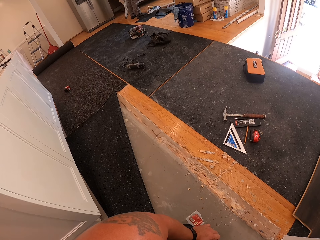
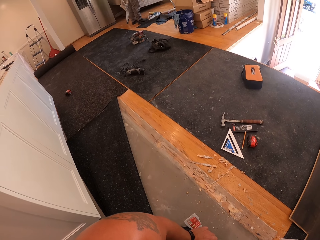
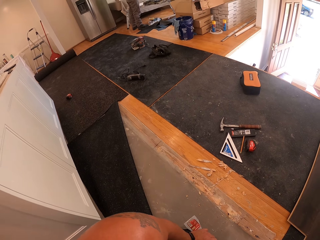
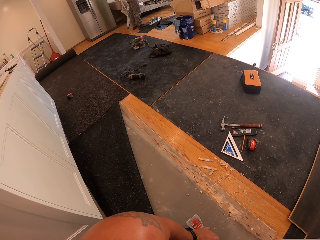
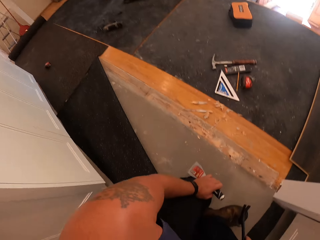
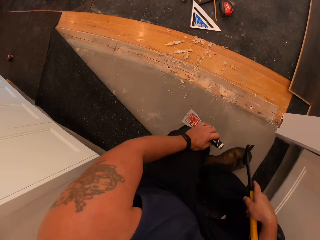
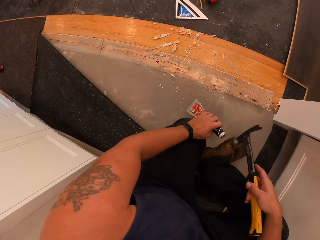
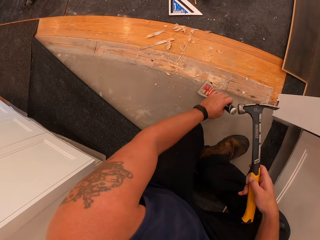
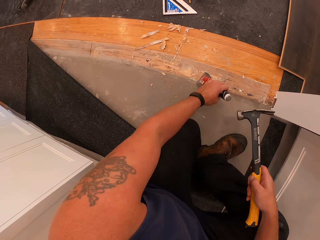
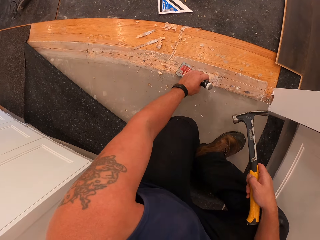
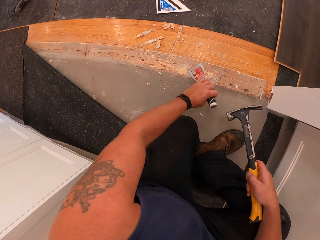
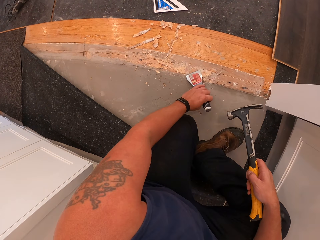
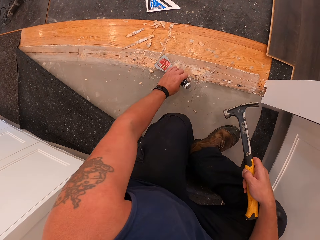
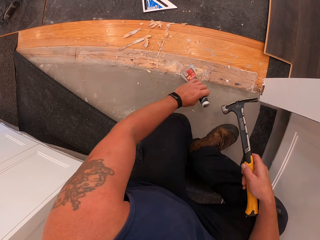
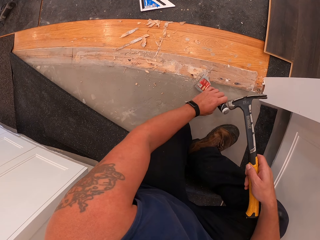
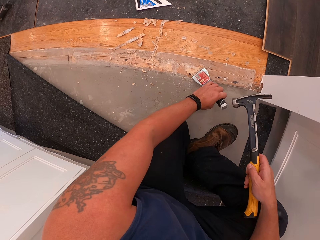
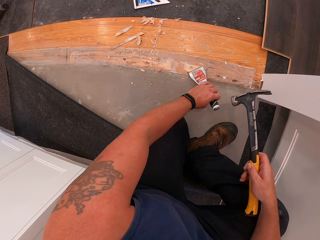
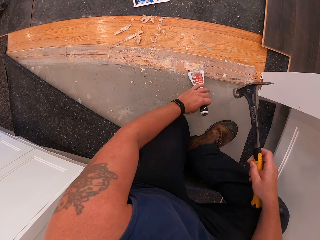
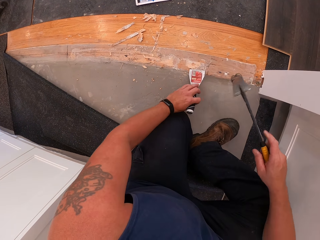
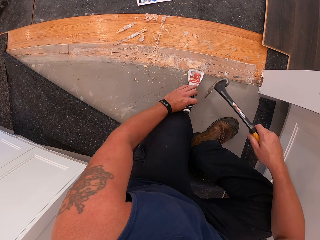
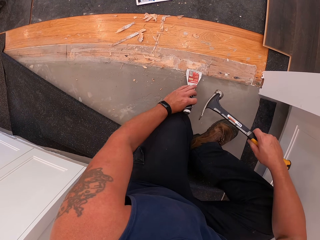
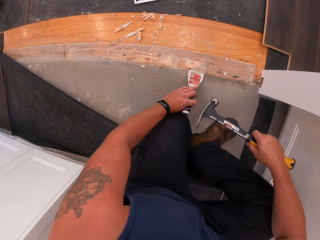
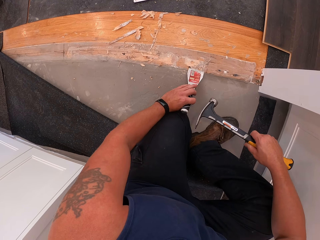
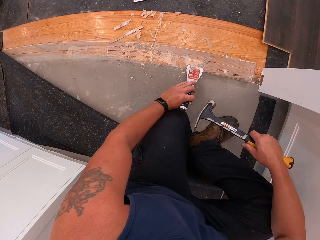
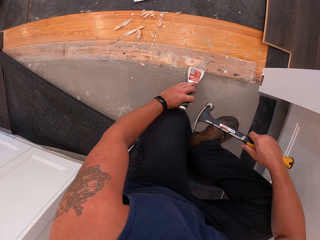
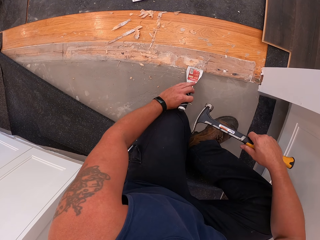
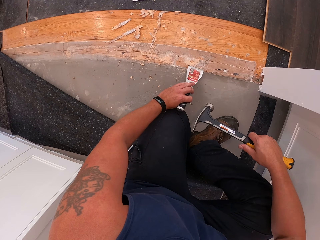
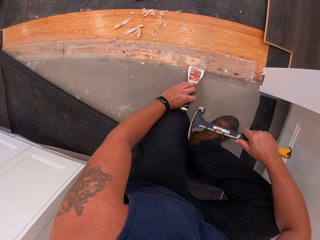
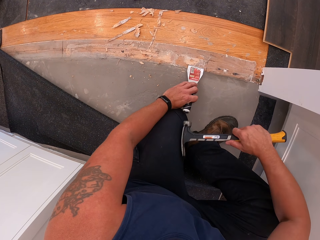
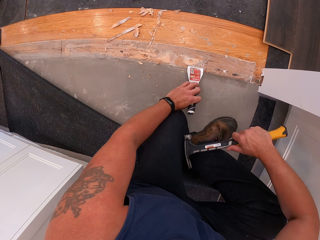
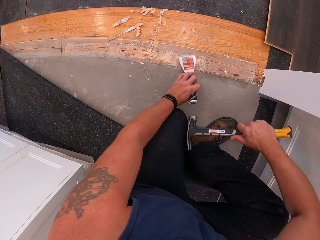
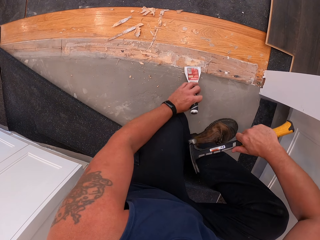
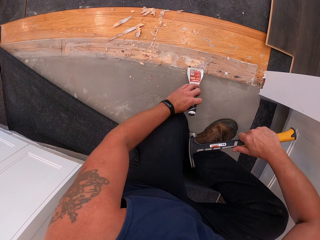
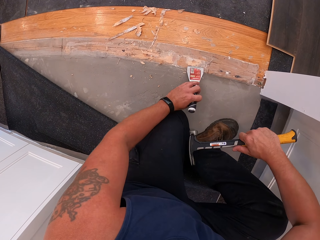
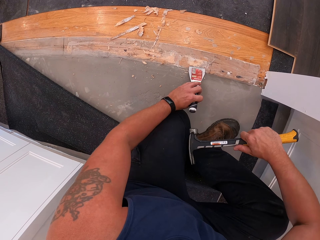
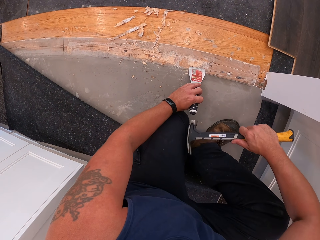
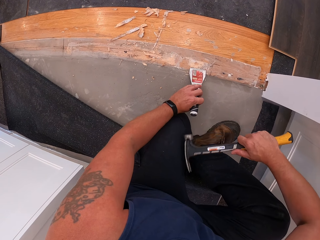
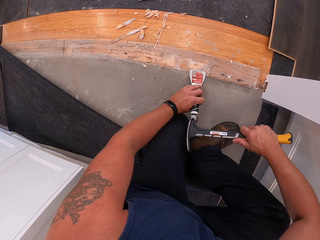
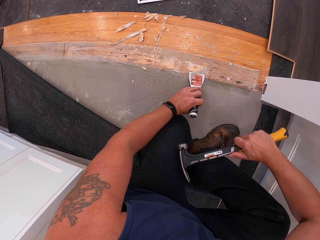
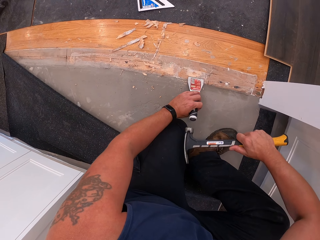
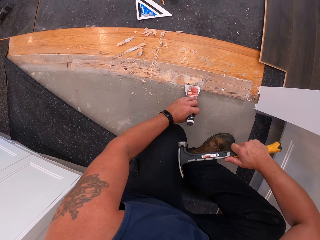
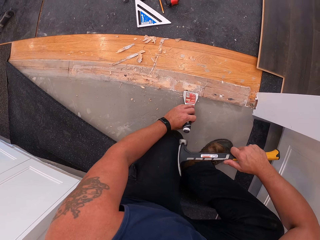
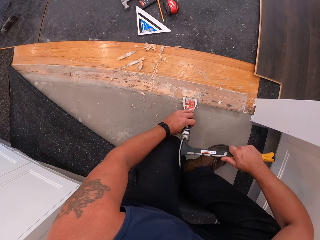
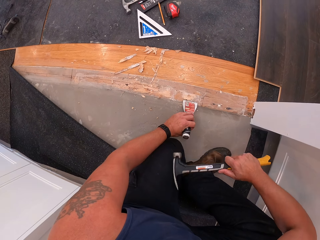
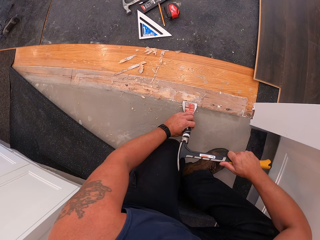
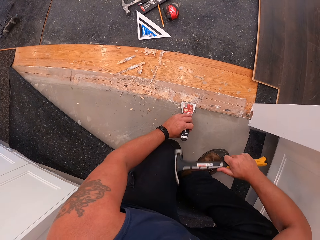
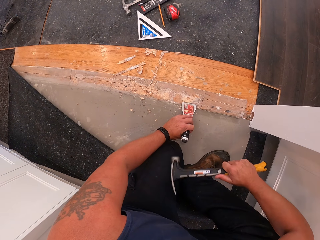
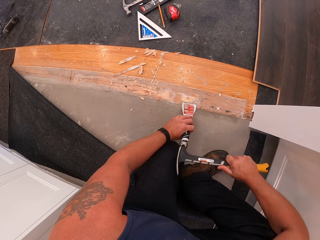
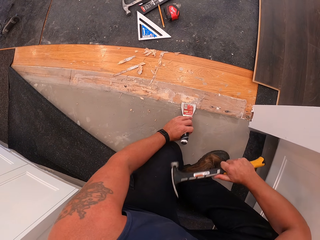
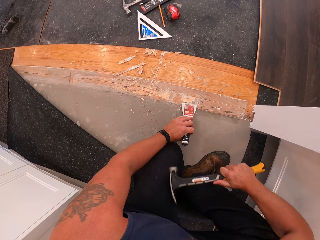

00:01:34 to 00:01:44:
A man stands in the room. The camera wearer gathers debris of wood on the floor board with the scraper in his left hand. He moves the putty knife on the wooden floor. He scrapes off wood on the floor board with the hammer and scraper in his hands. He puts the putty knife on the wooden floor and hits the putty knife with the hammer.

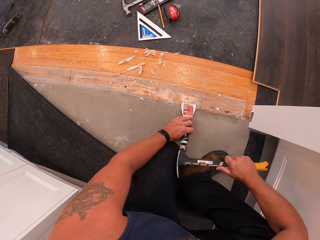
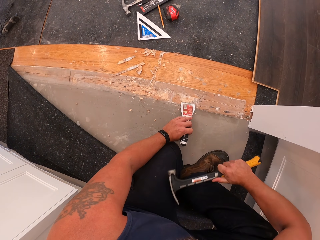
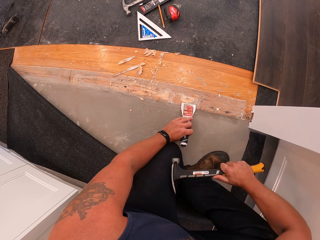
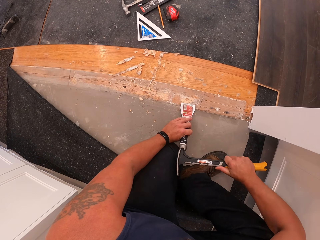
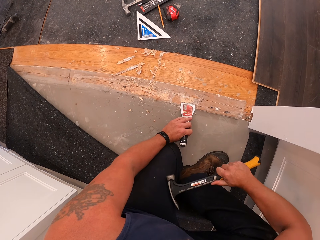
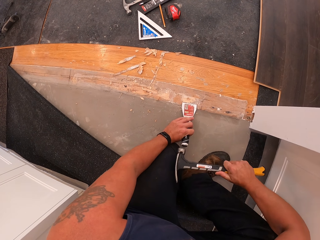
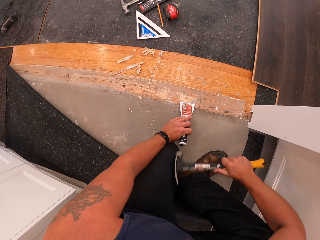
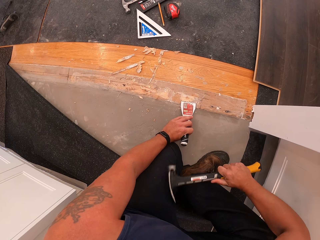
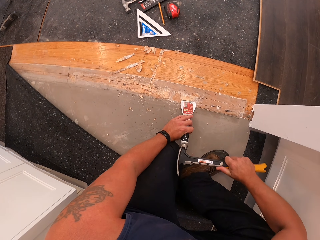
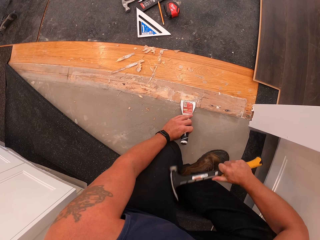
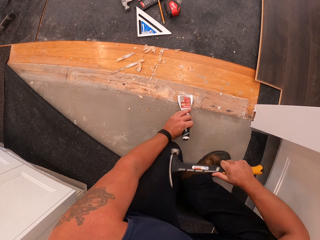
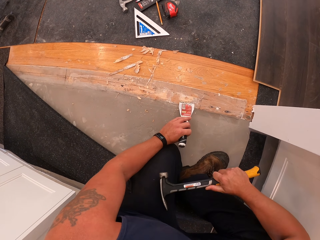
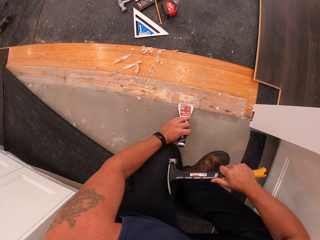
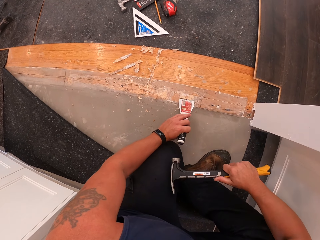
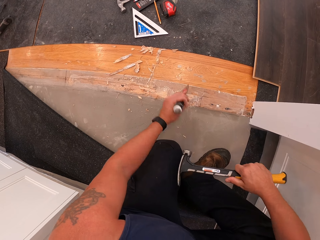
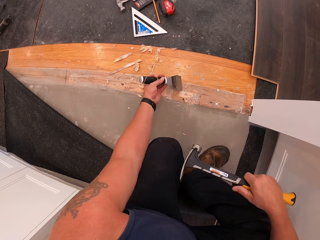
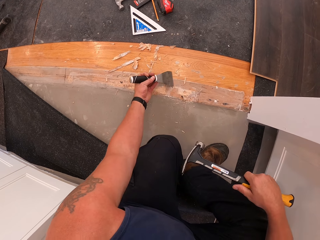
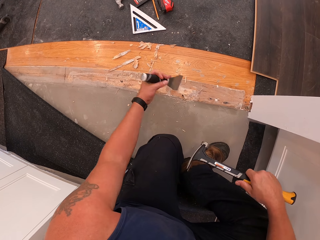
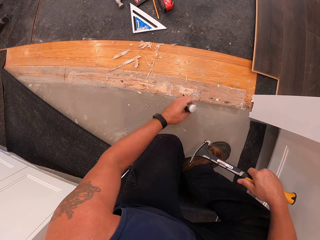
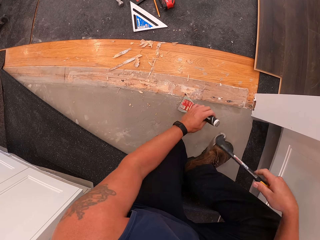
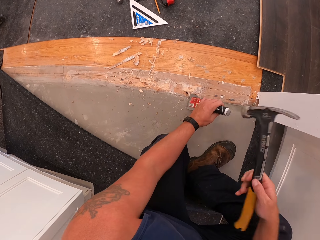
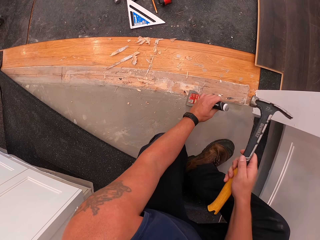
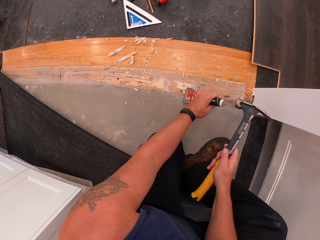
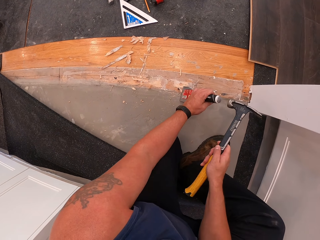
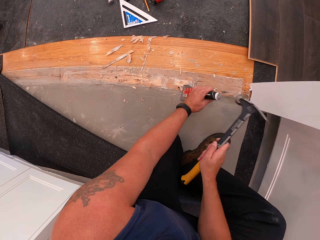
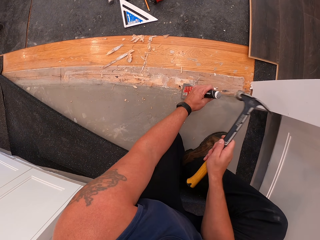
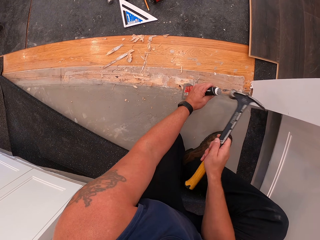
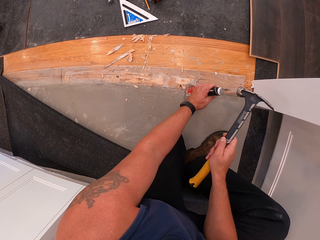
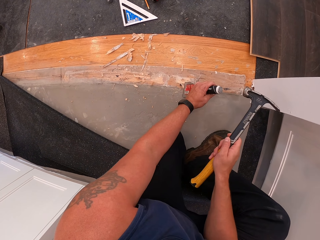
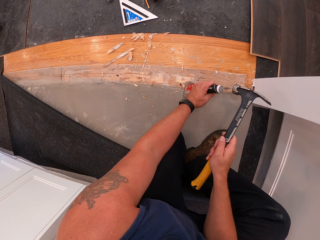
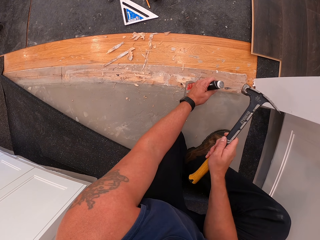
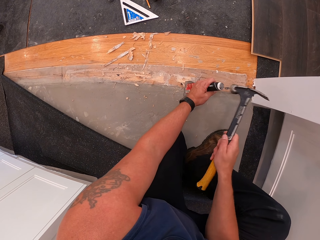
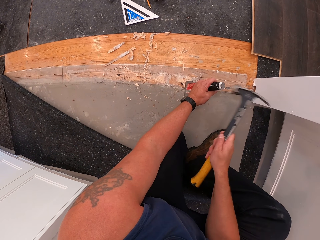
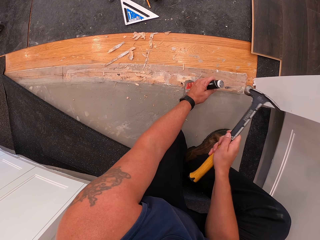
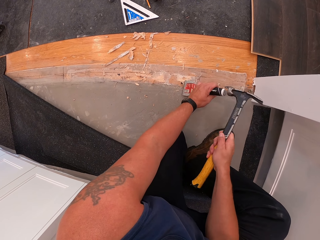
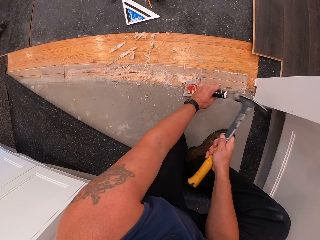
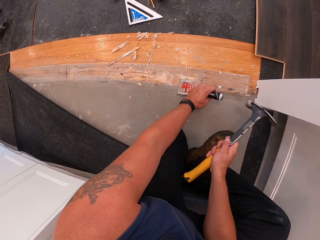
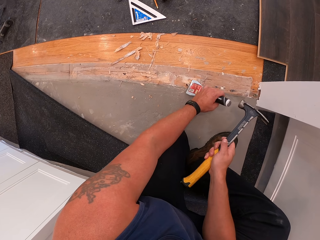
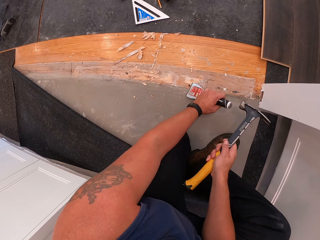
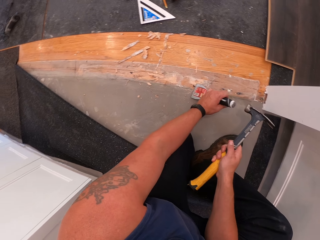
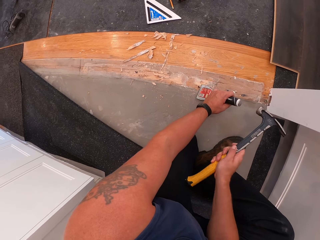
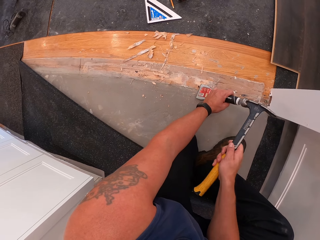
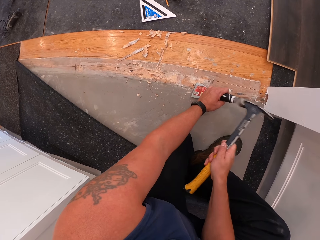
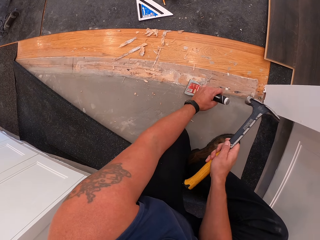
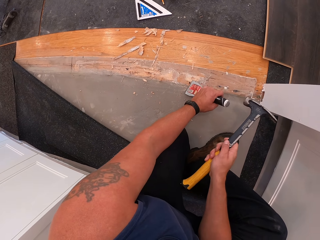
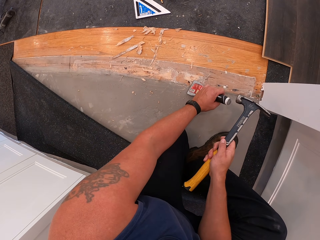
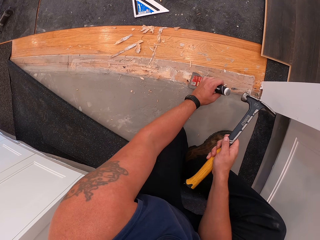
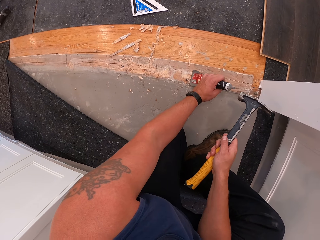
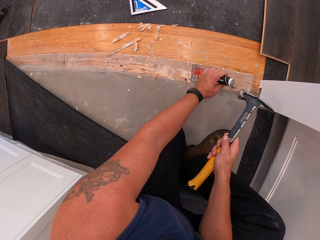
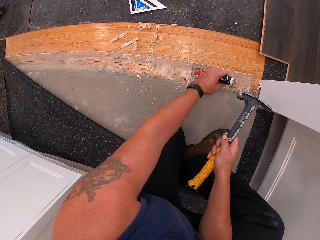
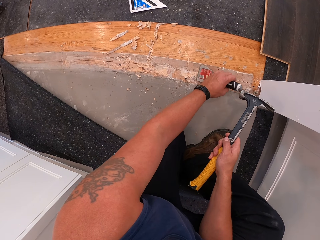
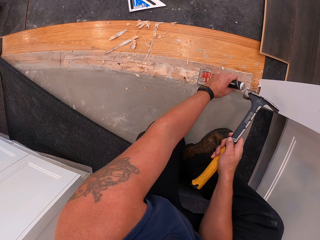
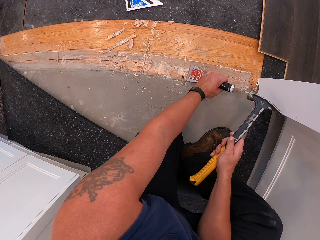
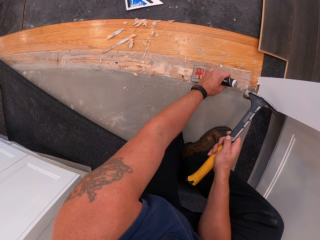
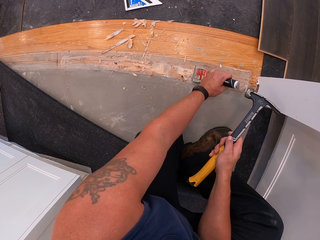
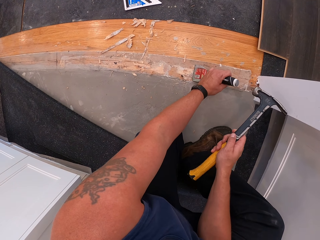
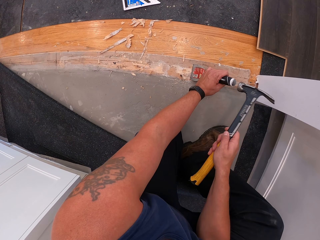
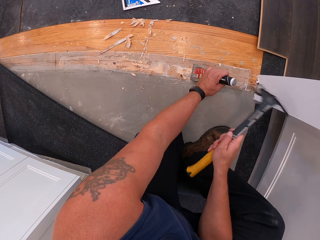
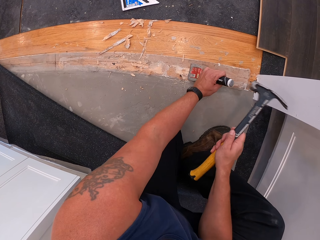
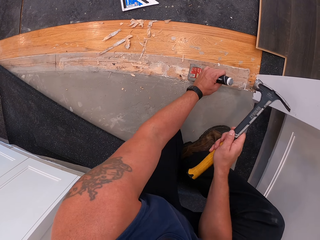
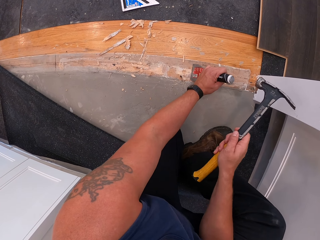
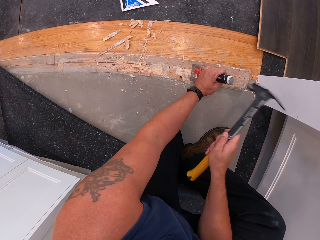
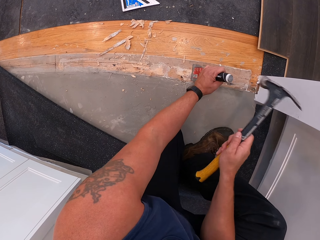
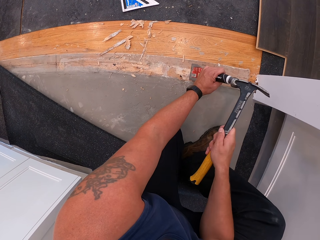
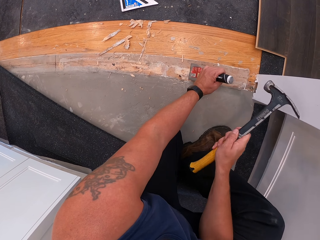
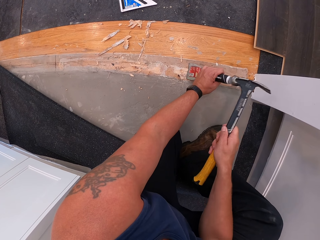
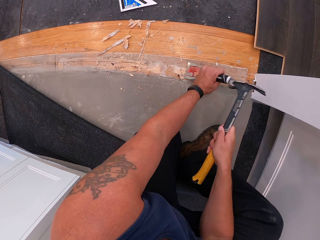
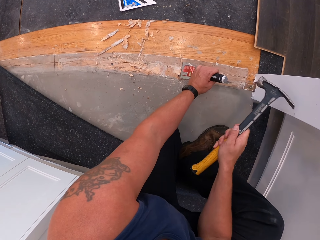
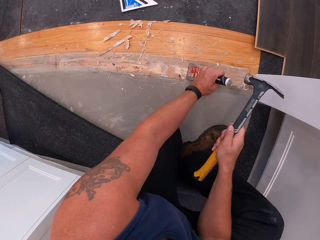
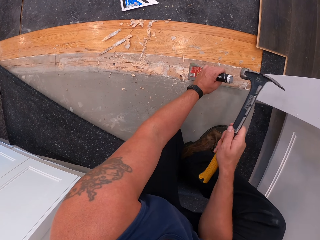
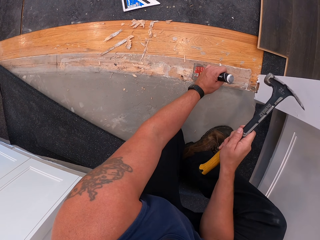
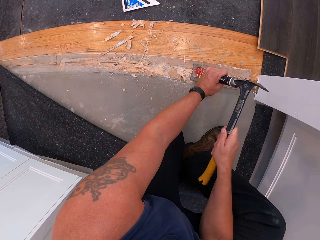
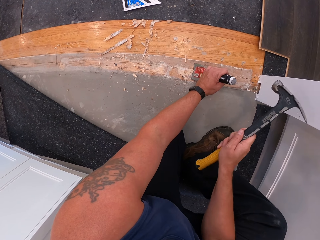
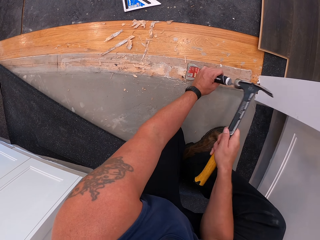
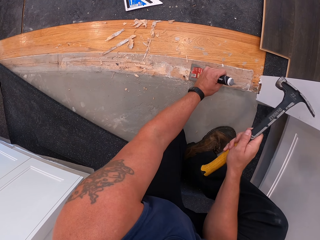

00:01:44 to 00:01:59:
The camera wearer moves the putty knife. They put the putty knife on the wooden floor and hit the putty knife with the hammer. They move the putty knife and hit the putty knife with the hammer.
